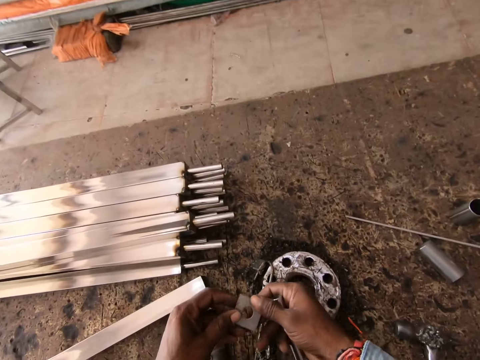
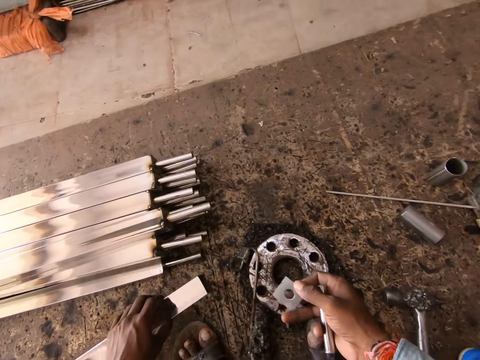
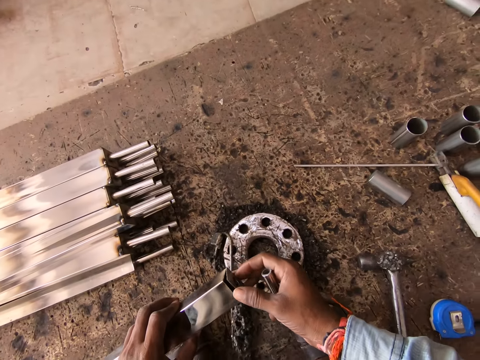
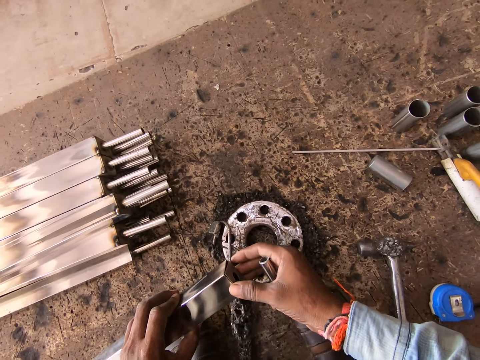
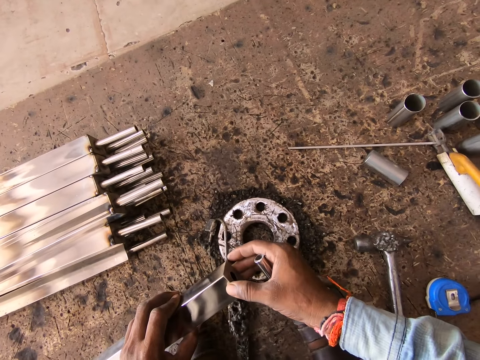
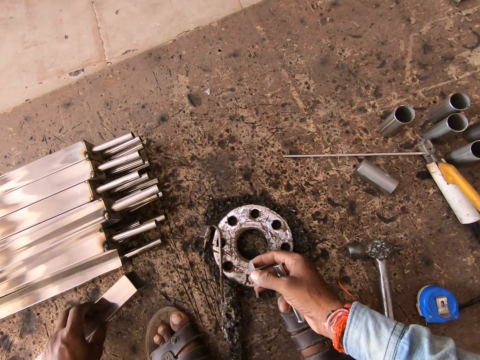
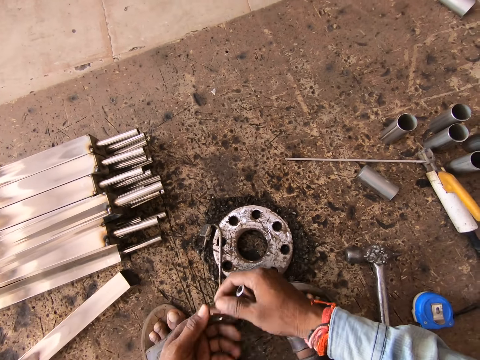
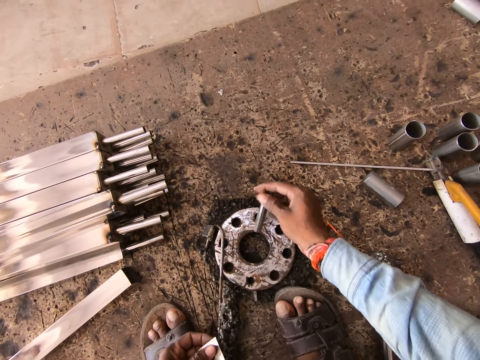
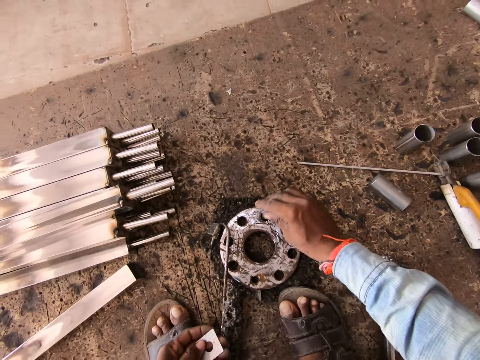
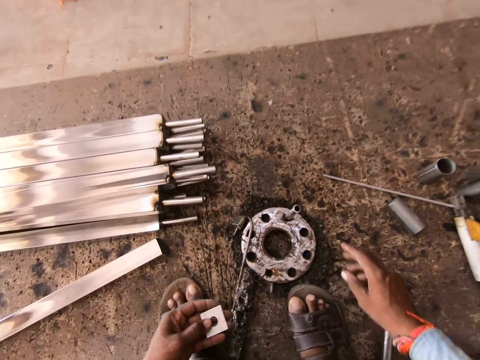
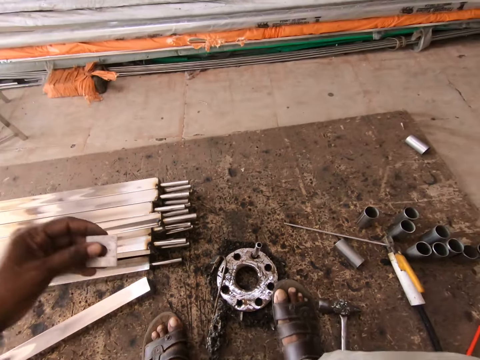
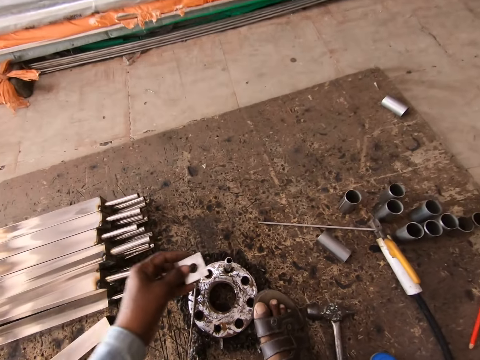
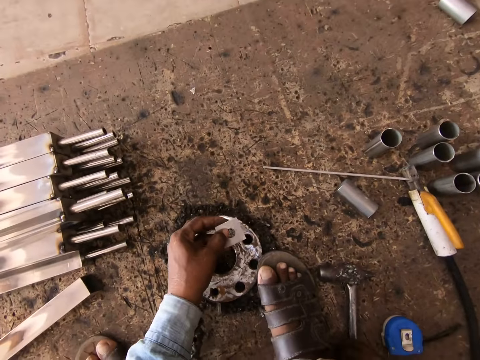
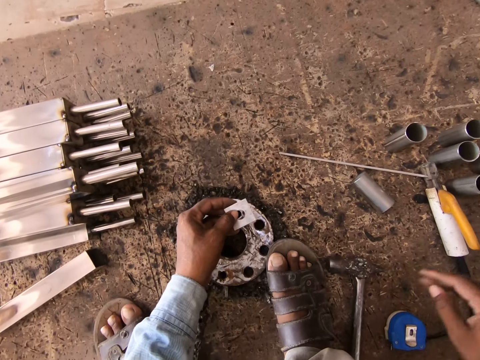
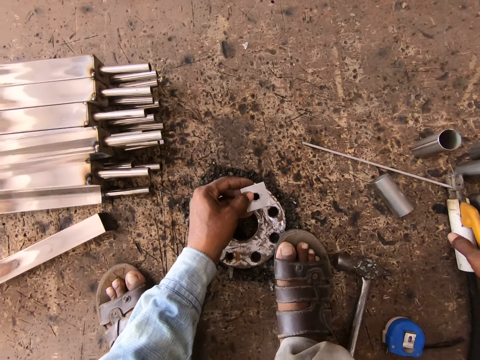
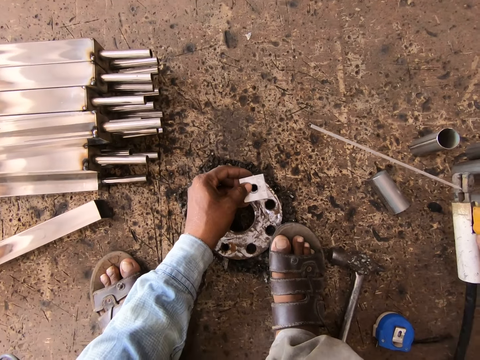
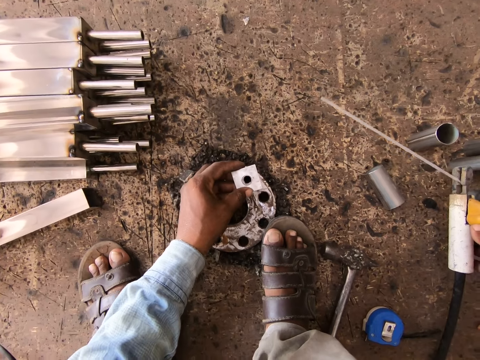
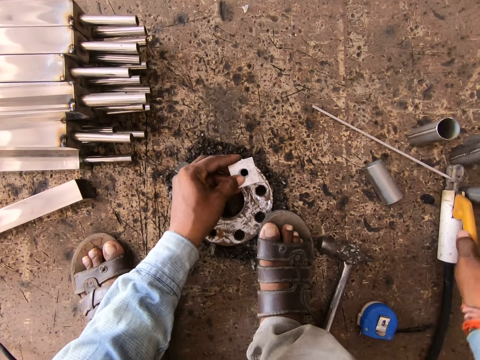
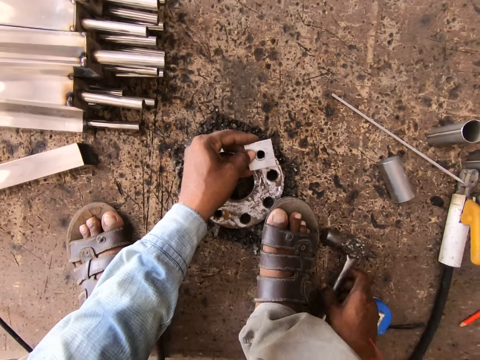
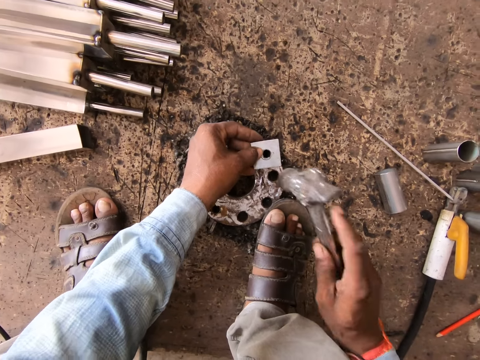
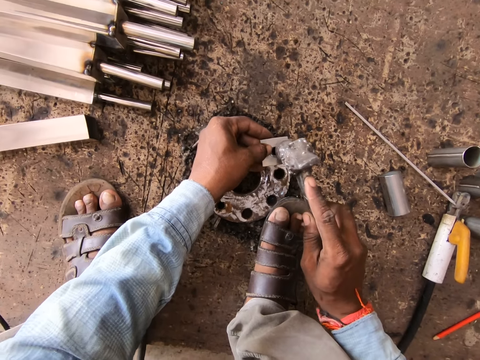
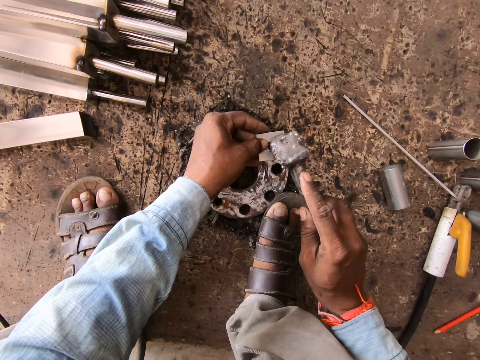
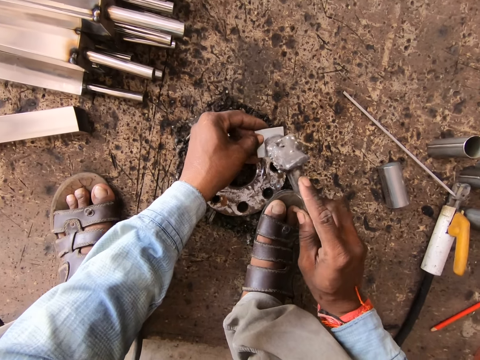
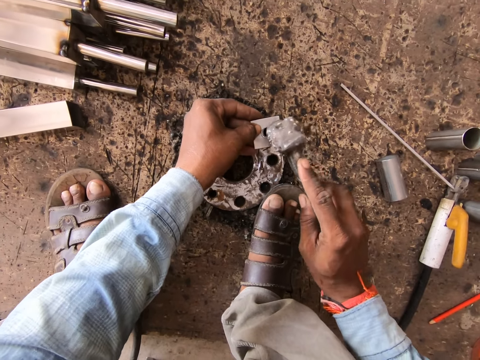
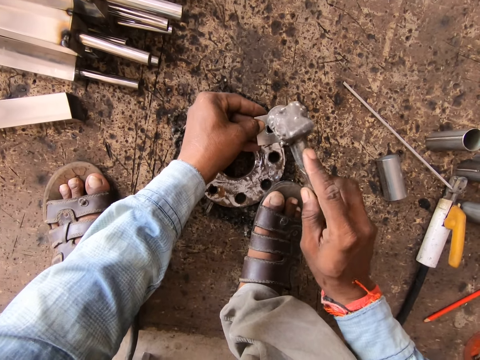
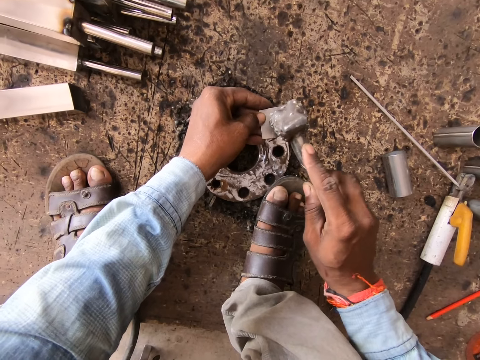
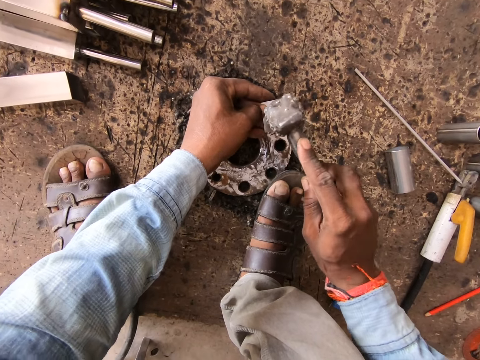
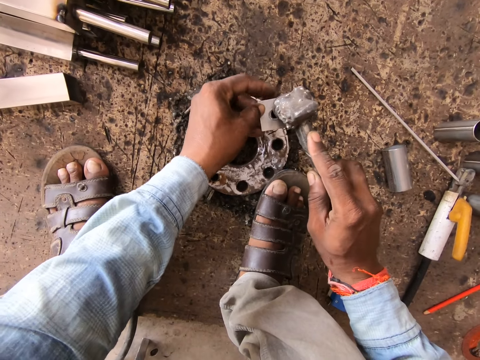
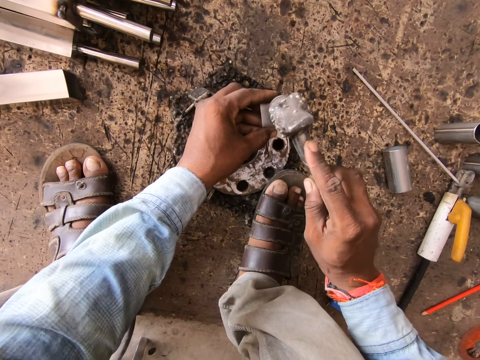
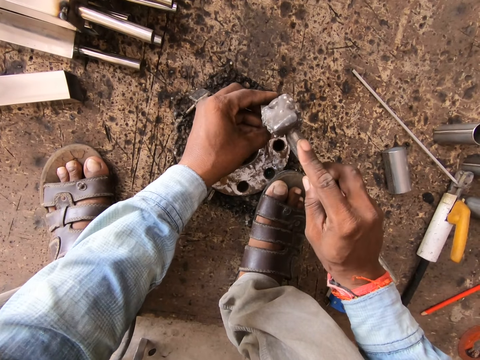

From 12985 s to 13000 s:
The camera wearer passes the metal scrap or clip from his left hand to his right hand. He picks up the metal bar from the ground with his left hand. He places the metal scrap in his right hand with his left hand on the metal bar. He covers the metal rod with the metal clip. He drops the metal bar on the ground with his left hand. He passes the metal scrap from his right hand to his left hand. He drops the metal bar on the metal wheel on the ground with his right hand. He inserts the metal rod on the metal ring on the floor. He places the metal scrap on the metal bar with his right hand. He picks up a welding machine from the ground with his right hand. He drops the welding machine on the ground with his right hand. He touches something. He aligns the metal clip on the hole on the metal ring. He picks up a hammer from the ground with his right hand. He hits the metal scrap in his left hand with the hammer in his right hand.

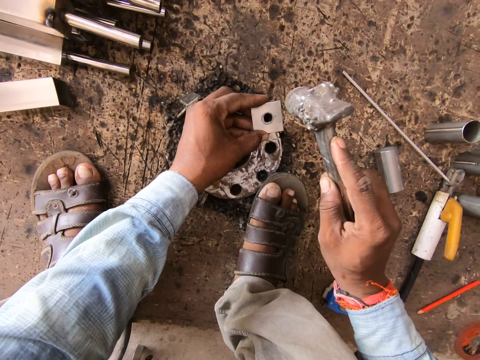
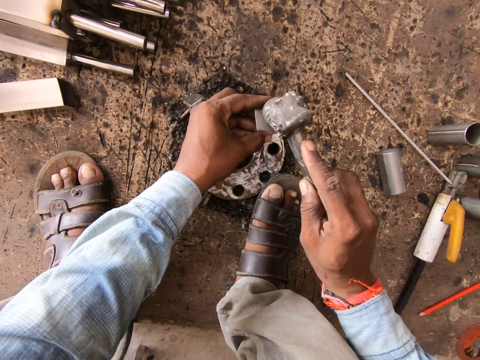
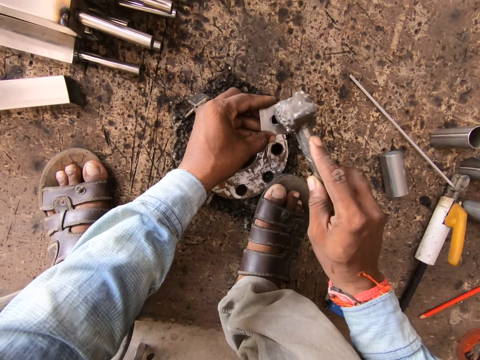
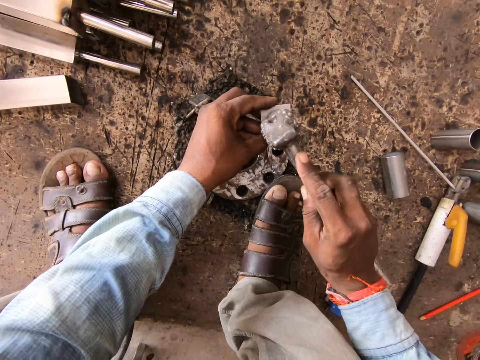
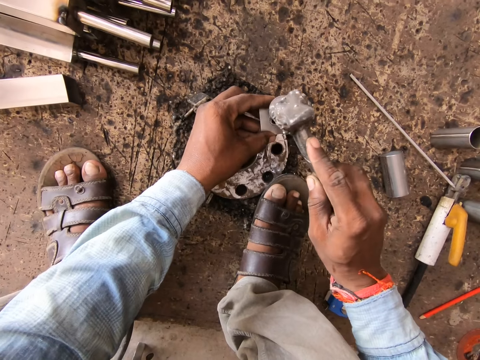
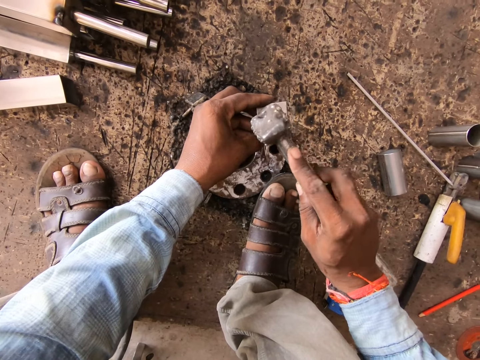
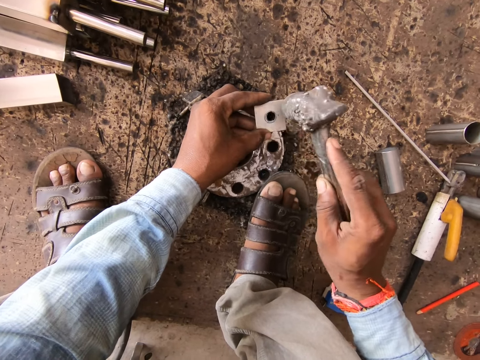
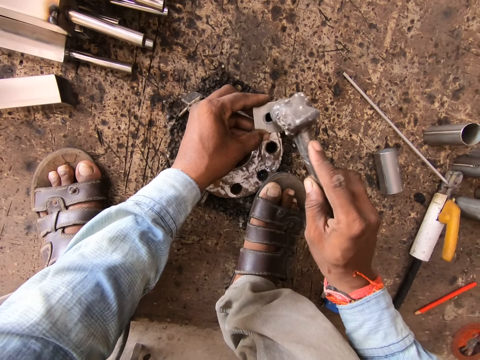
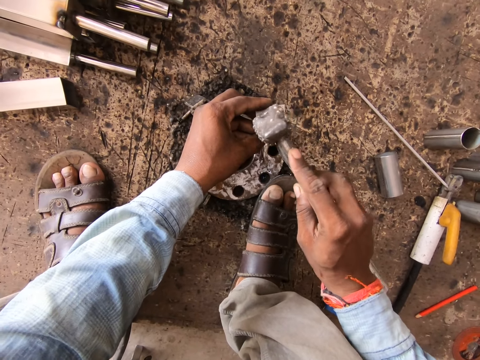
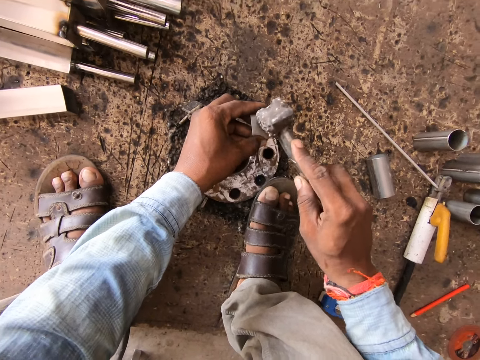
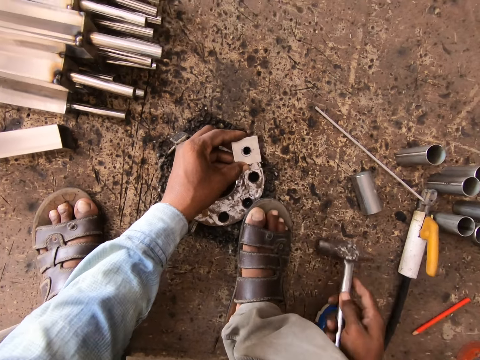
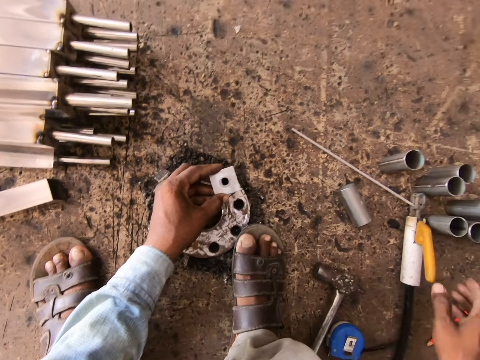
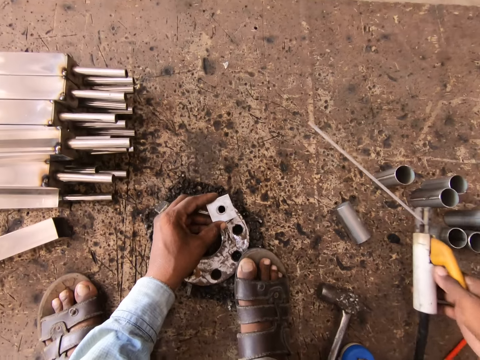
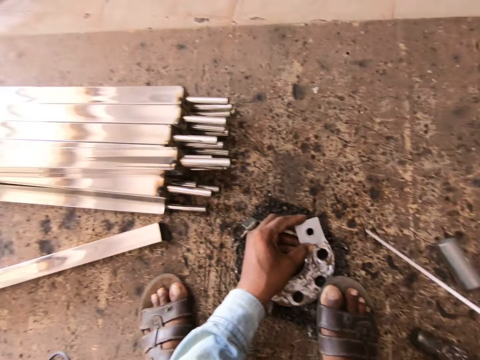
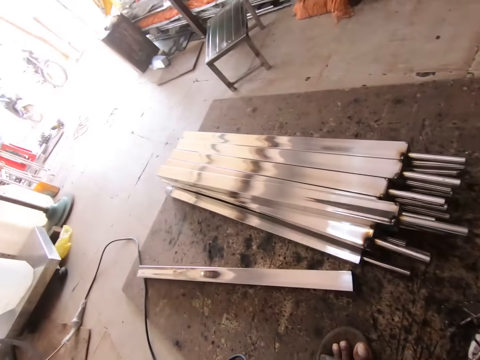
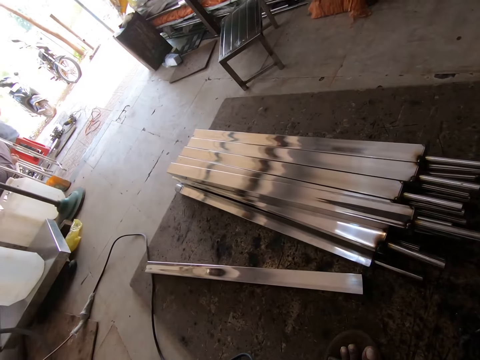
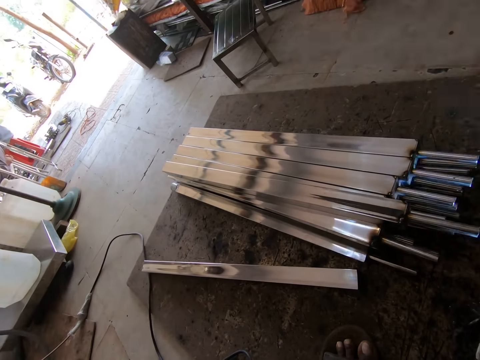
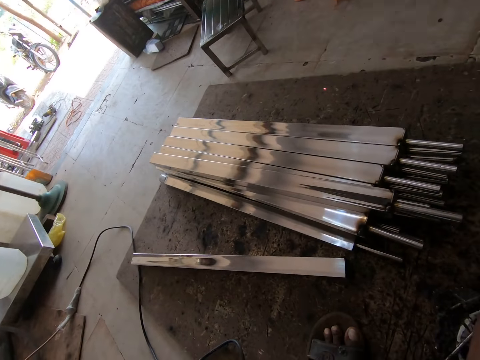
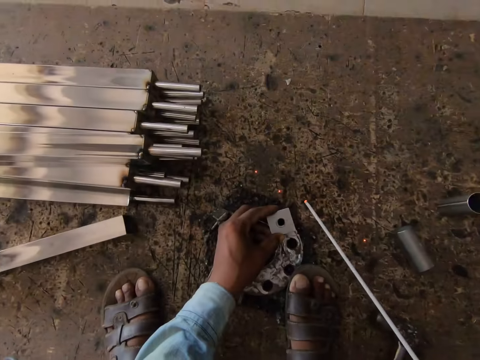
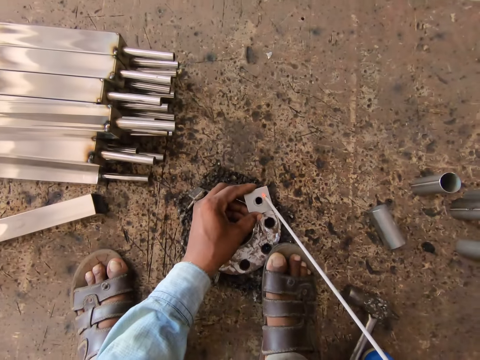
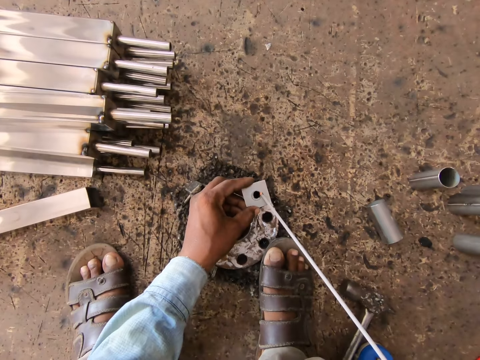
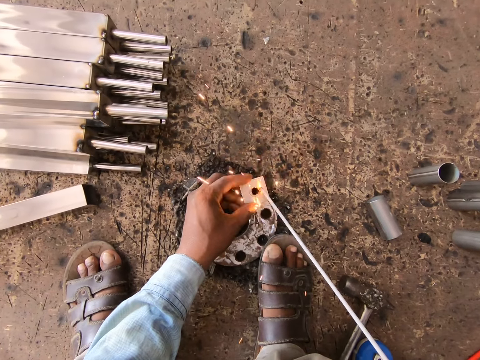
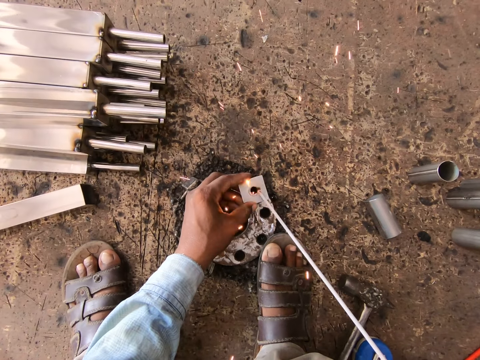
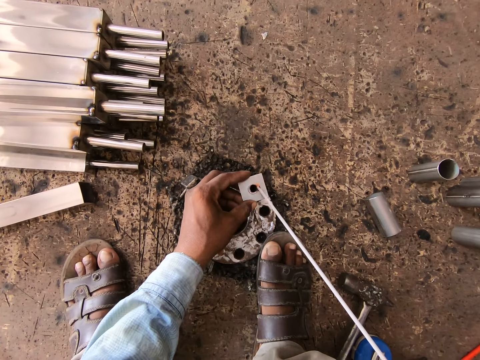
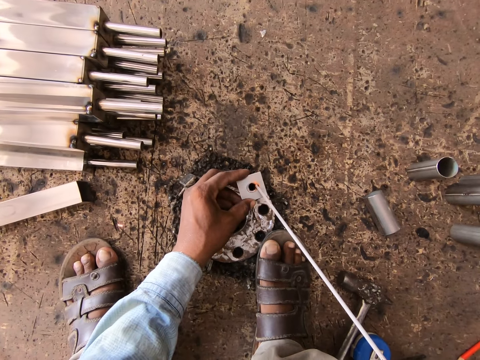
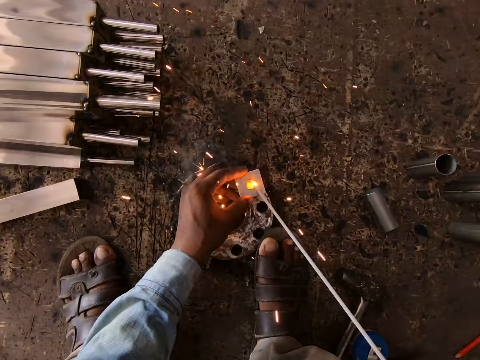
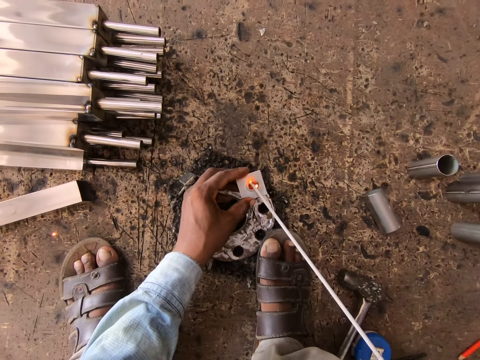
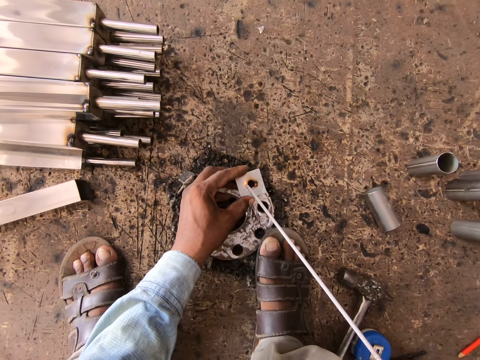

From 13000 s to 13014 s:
The camera wearer drops the hammer on the ground with his right hand. He picks up the welding machine from the ground with his right hand. He welds the metal scrap in his left hand with the welding machine in his right hand. He fabricates the clip metal.
